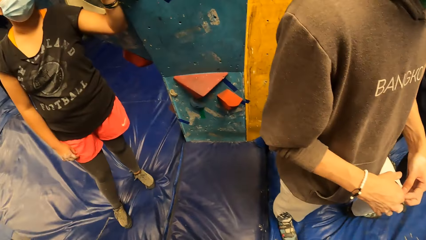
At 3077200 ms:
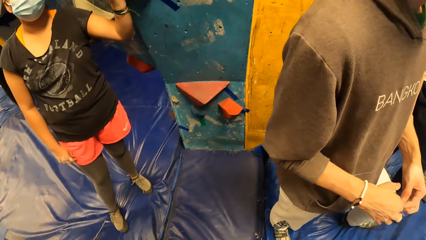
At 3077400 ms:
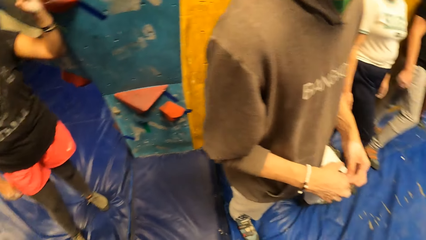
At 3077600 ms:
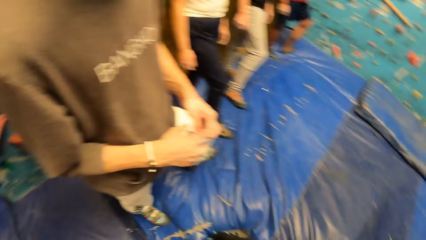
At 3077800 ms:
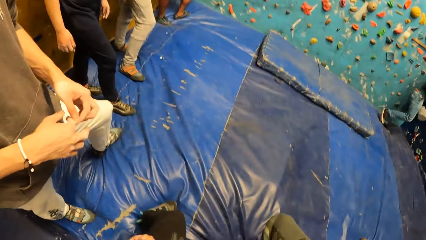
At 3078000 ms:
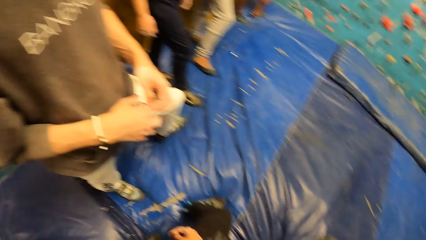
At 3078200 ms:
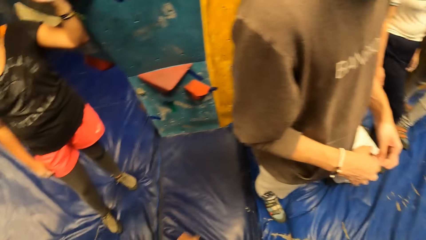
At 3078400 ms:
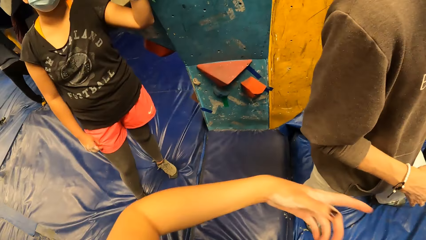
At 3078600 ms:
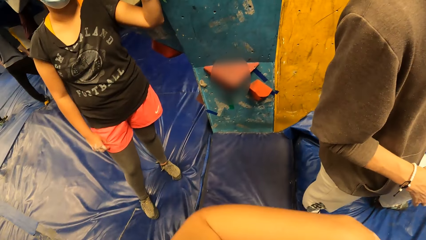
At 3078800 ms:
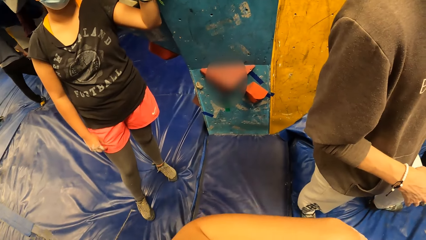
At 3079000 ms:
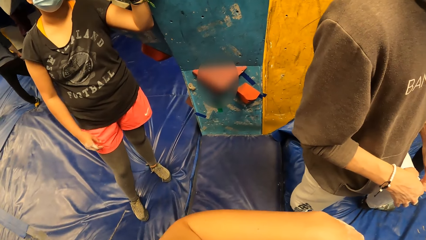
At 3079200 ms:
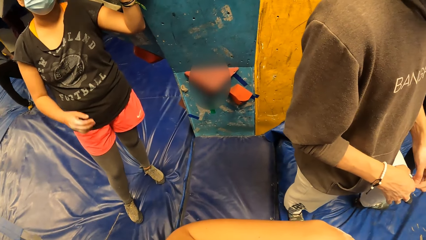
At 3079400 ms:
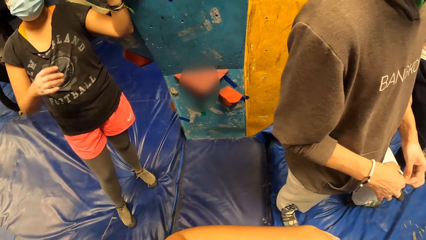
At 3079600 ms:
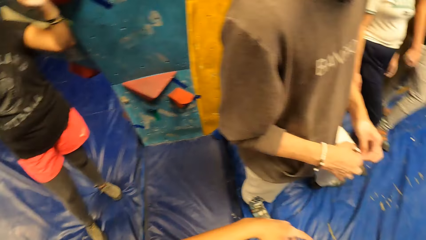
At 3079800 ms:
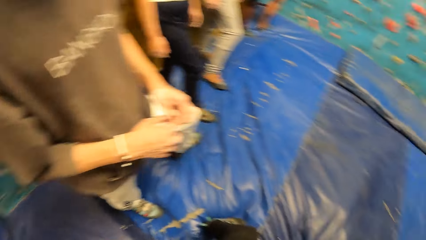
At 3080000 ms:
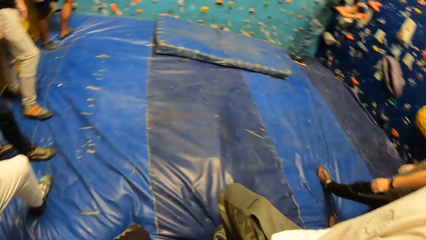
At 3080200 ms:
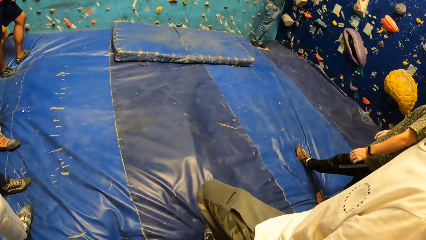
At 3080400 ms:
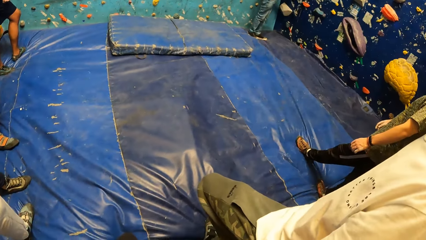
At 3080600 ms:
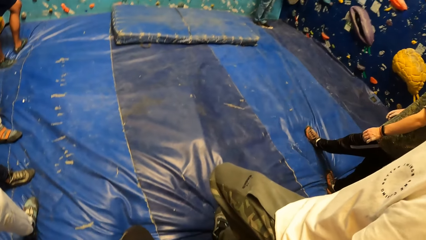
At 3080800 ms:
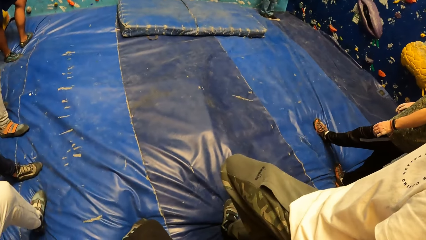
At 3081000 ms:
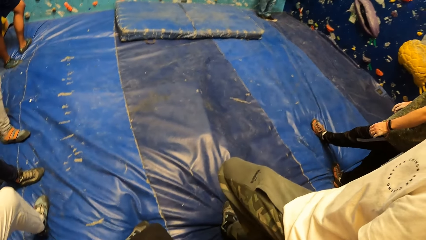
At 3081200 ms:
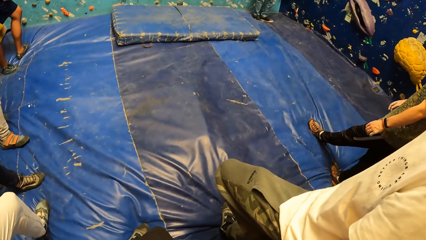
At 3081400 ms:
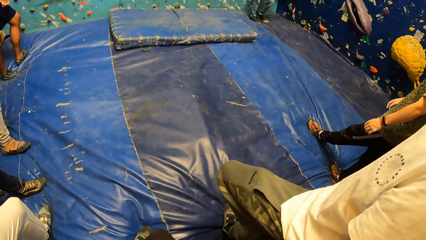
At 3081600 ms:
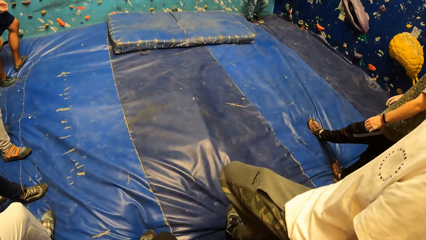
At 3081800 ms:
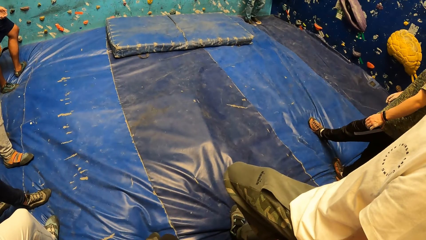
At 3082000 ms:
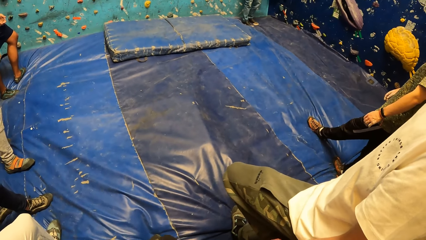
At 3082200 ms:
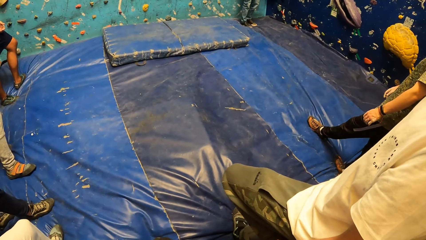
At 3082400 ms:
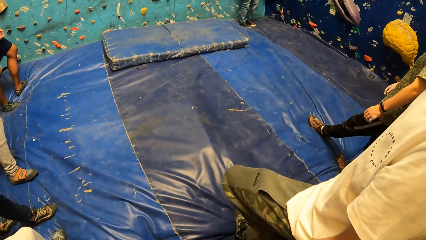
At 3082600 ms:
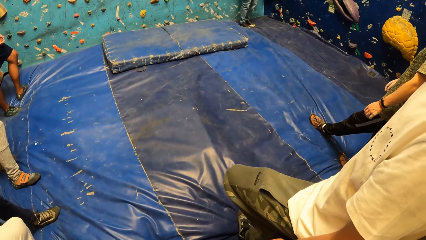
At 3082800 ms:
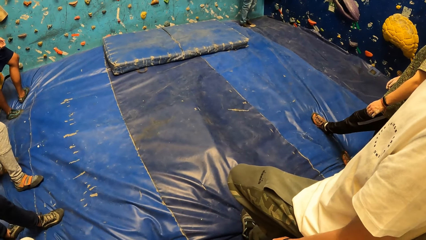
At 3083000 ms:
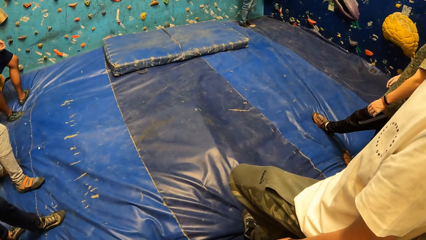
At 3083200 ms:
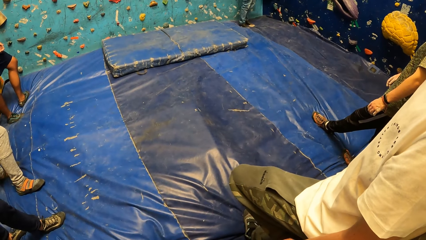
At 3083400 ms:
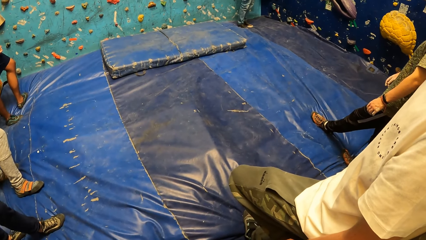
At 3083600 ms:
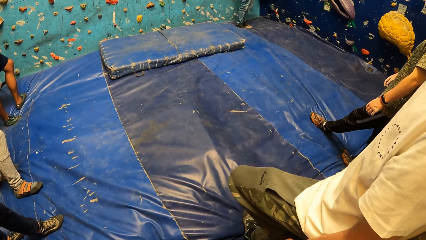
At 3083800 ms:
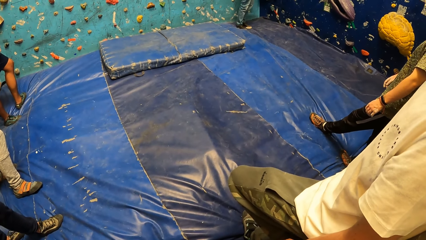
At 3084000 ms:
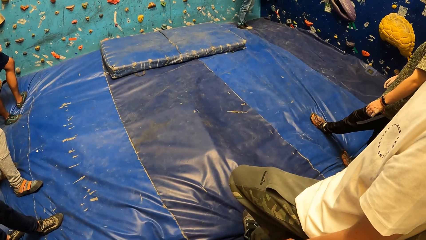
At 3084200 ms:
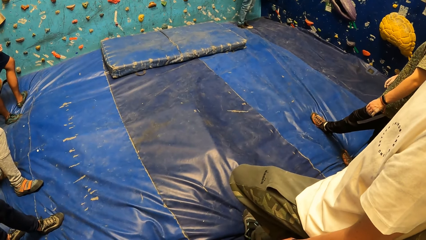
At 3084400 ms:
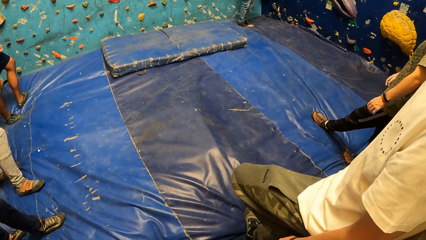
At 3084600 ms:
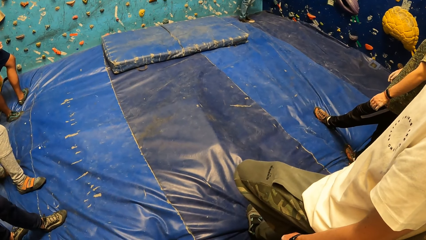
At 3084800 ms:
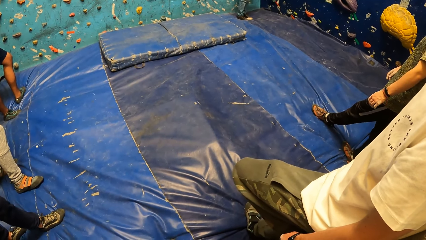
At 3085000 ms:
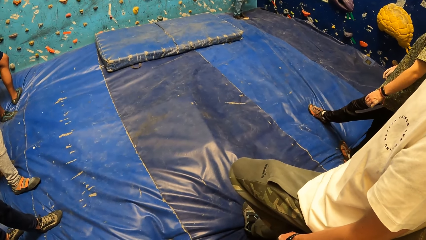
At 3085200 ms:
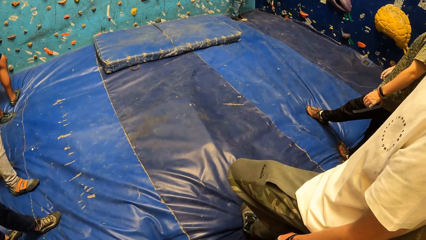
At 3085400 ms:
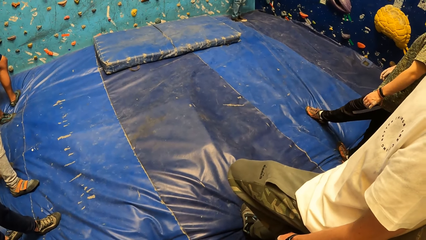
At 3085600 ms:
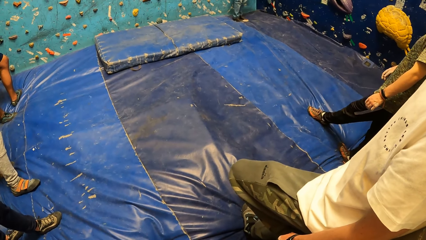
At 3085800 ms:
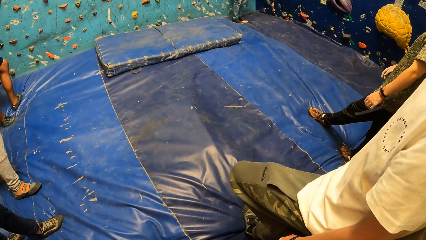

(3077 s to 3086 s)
The camera wearer does a hand movement. They look around the climbing area.

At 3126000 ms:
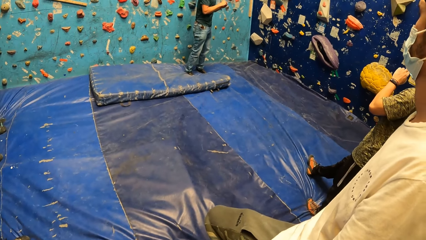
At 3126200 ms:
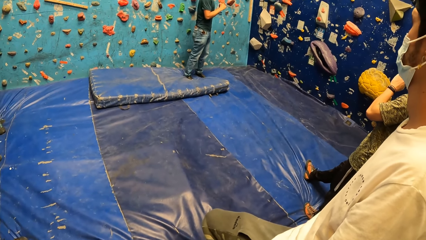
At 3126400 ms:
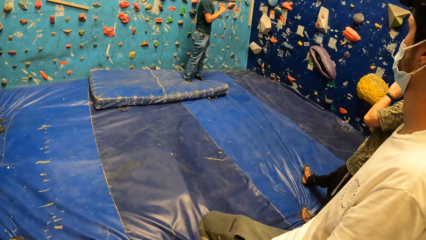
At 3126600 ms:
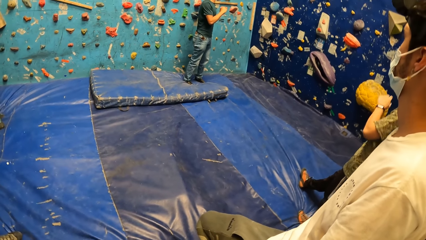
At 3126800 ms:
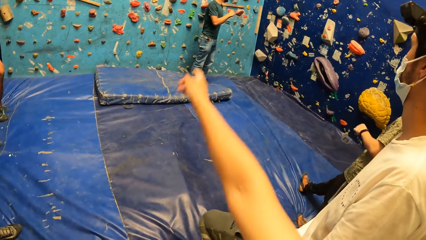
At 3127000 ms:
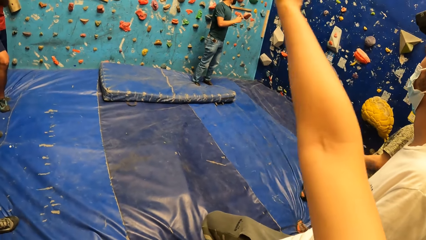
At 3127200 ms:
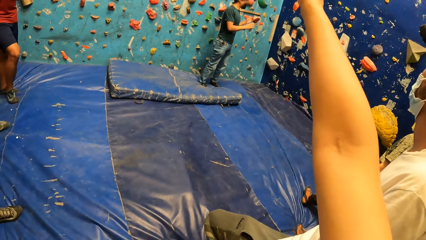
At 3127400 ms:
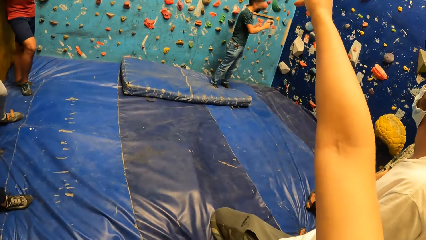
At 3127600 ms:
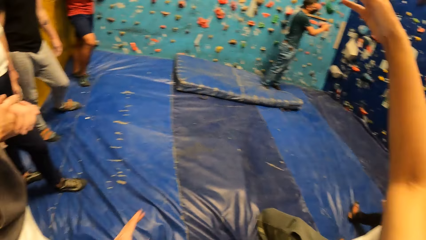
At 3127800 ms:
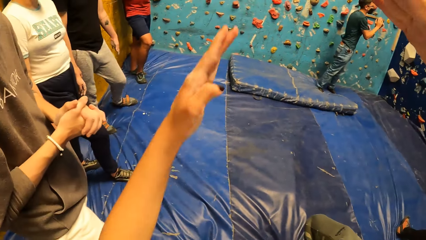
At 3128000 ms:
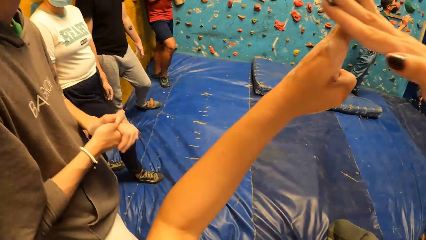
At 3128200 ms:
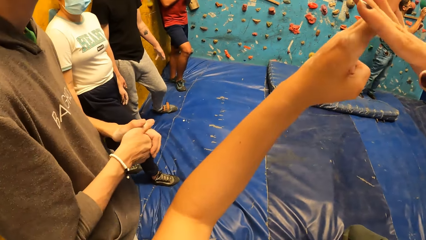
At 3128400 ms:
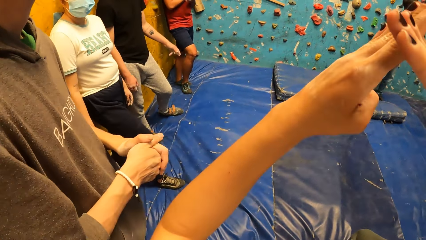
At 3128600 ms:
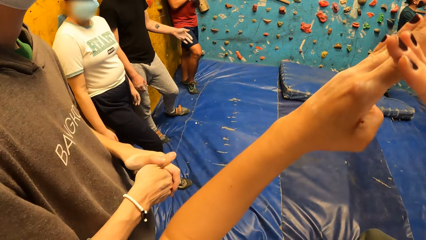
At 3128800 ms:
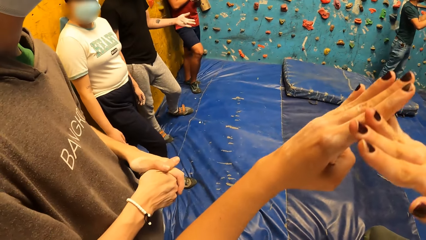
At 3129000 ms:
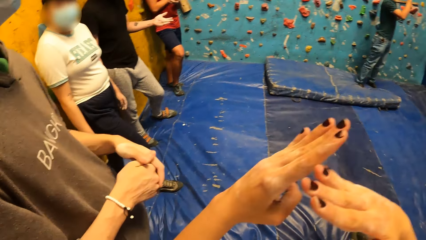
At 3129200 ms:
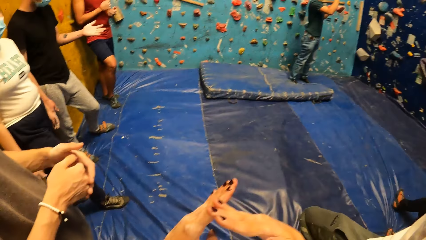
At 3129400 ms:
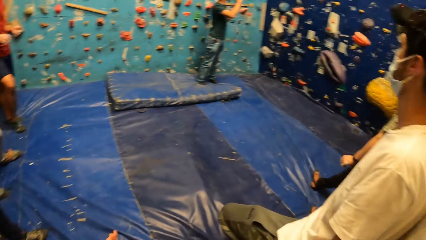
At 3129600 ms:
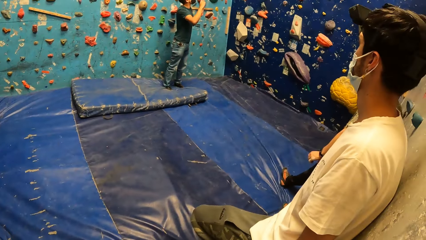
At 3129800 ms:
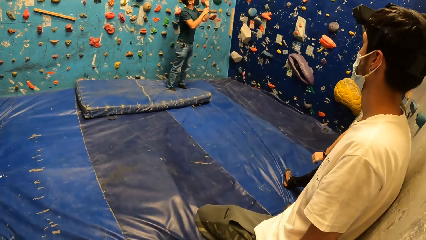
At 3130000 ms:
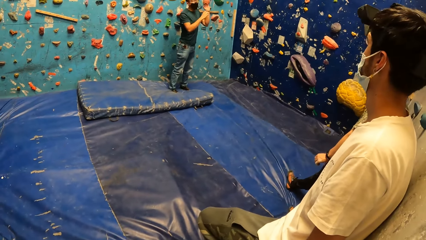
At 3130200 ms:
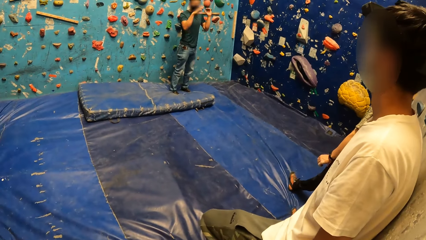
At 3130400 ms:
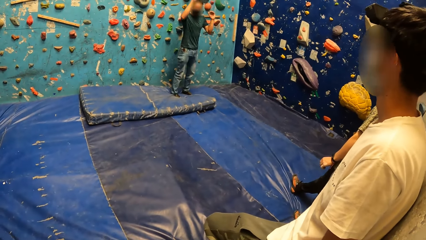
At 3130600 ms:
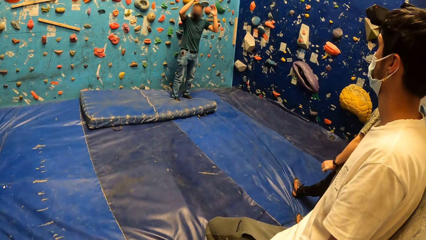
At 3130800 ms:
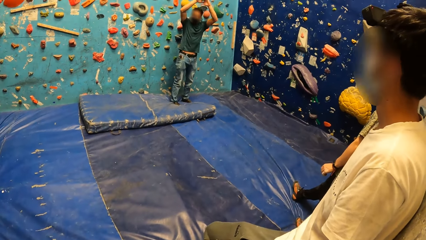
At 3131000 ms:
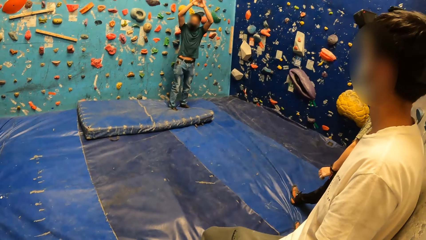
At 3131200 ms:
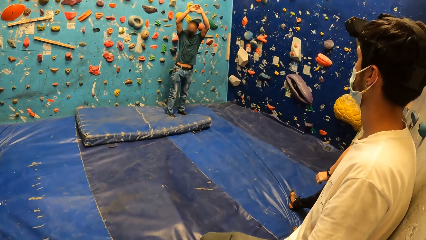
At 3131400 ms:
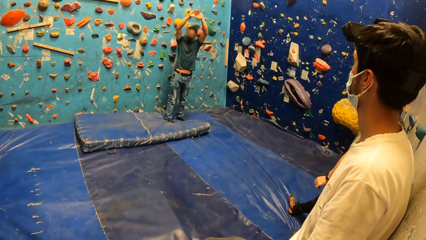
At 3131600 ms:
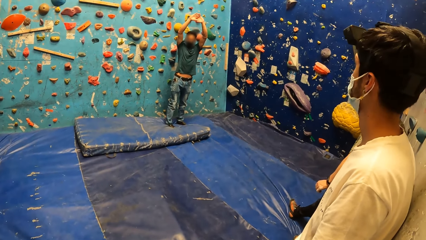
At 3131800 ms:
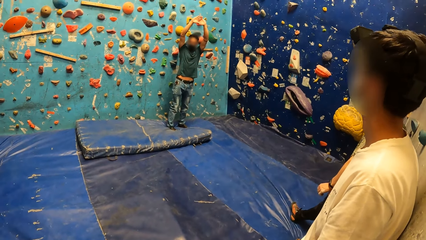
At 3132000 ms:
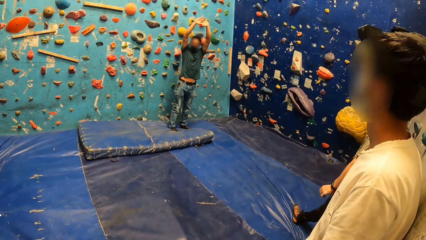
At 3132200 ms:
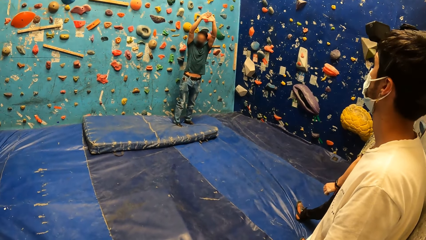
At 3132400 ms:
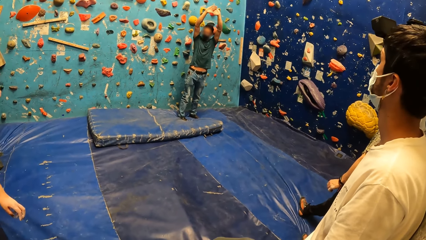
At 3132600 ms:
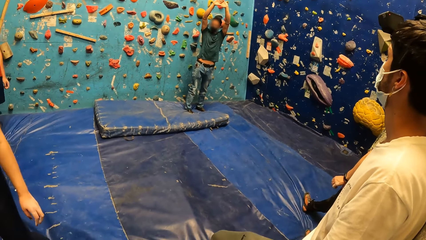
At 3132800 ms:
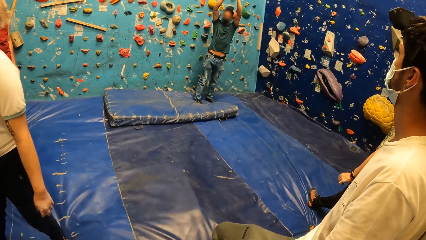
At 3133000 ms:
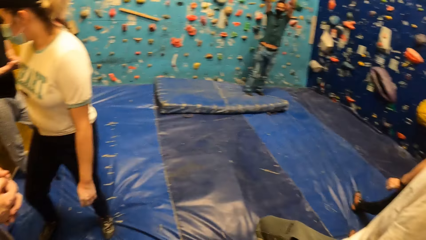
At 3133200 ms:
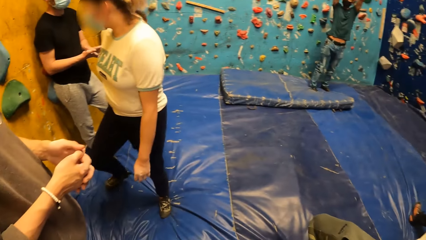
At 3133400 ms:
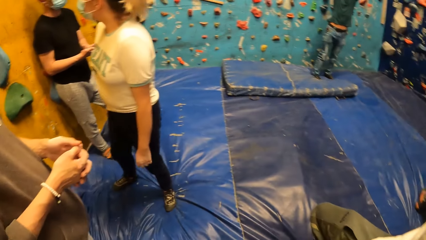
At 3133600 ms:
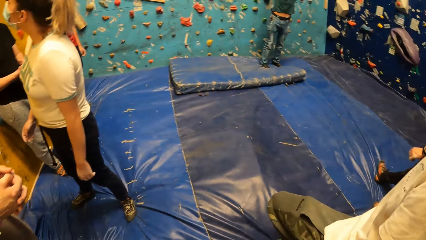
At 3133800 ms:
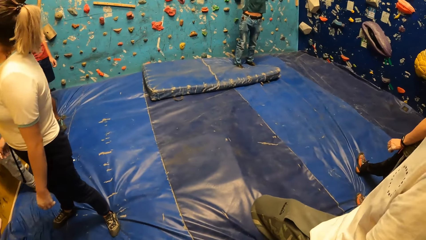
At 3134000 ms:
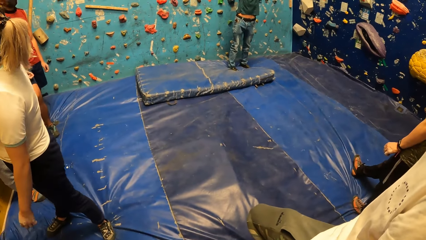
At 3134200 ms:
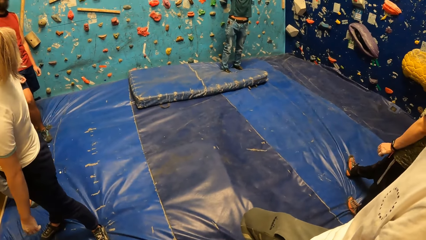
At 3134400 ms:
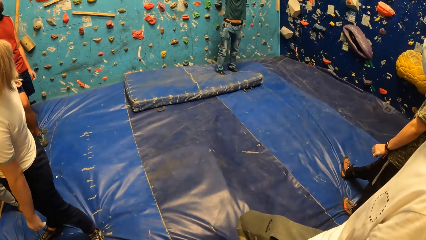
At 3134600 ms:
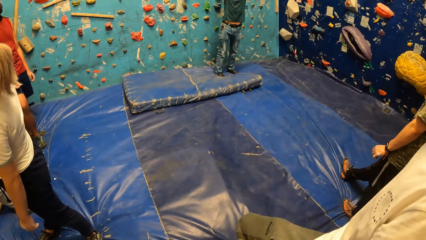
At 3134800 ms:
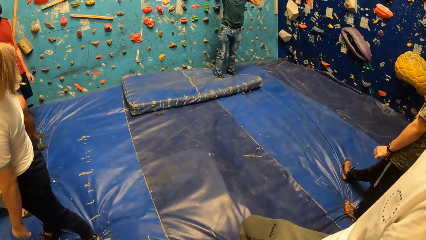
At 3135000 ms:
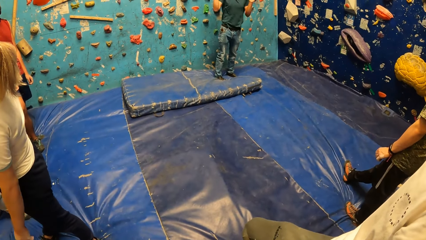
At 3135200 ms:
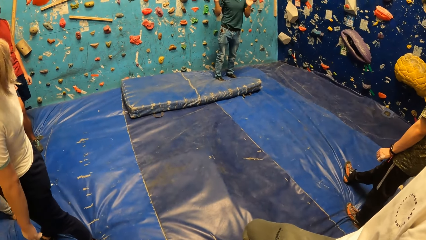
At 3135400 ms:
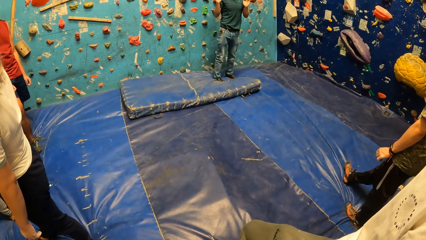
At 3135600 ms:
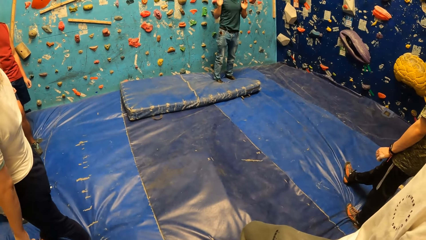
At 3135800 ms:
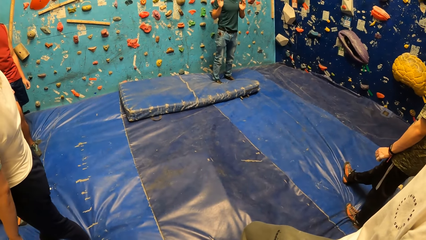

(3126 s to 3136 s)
The camera wearer does hand movements. He places his left hand on his right hand. He looks around the climbing area.
